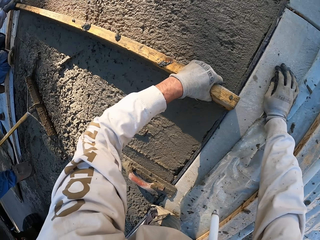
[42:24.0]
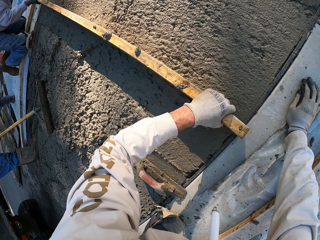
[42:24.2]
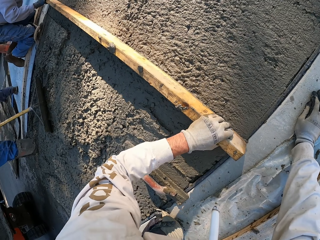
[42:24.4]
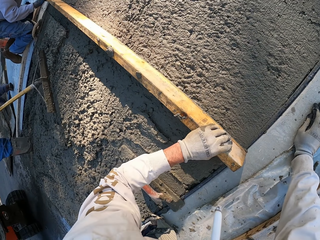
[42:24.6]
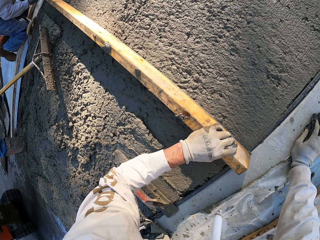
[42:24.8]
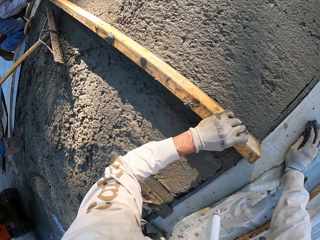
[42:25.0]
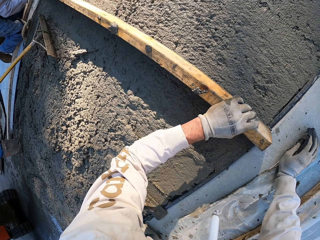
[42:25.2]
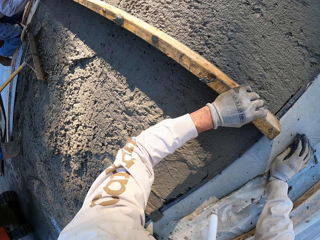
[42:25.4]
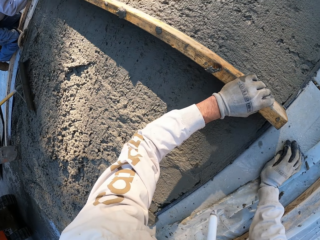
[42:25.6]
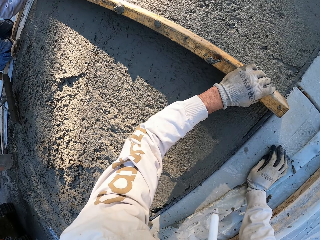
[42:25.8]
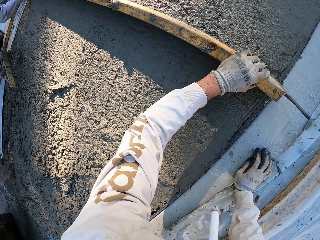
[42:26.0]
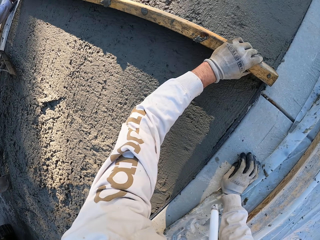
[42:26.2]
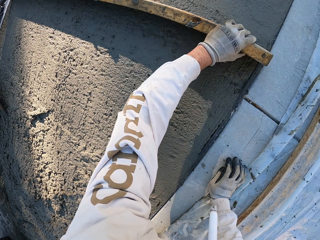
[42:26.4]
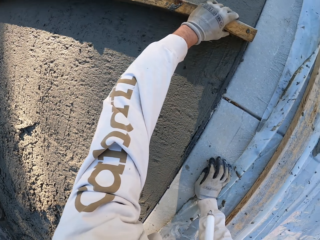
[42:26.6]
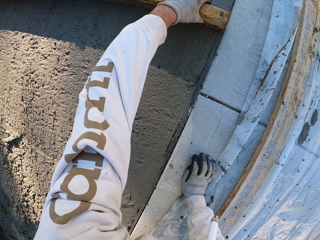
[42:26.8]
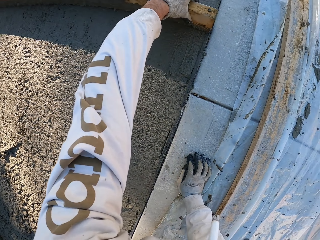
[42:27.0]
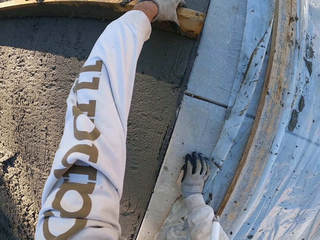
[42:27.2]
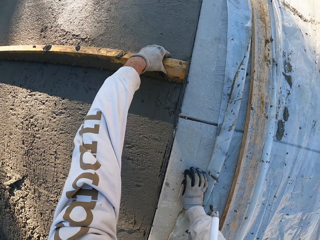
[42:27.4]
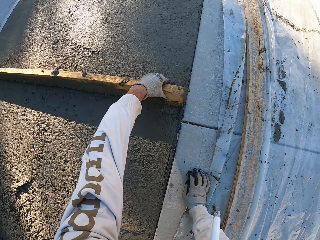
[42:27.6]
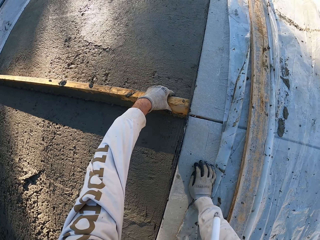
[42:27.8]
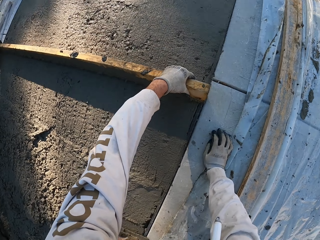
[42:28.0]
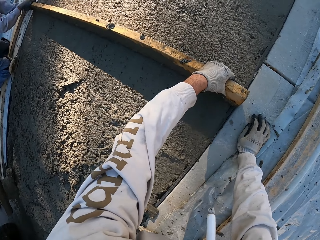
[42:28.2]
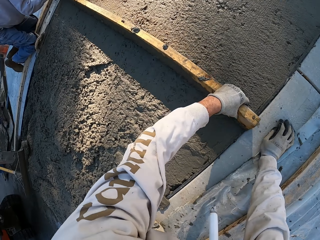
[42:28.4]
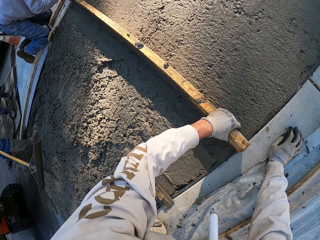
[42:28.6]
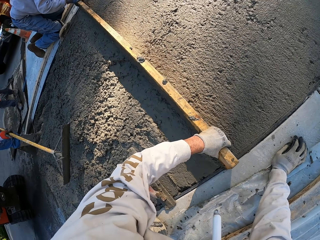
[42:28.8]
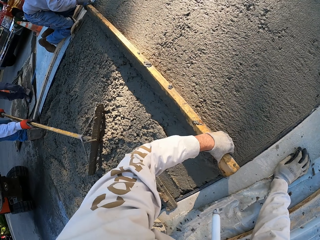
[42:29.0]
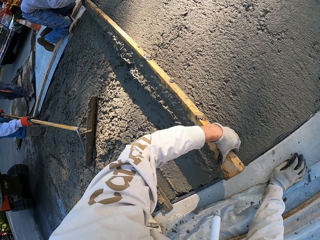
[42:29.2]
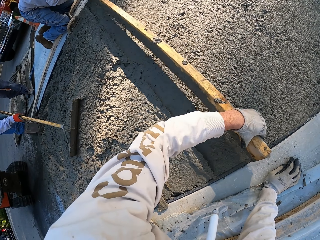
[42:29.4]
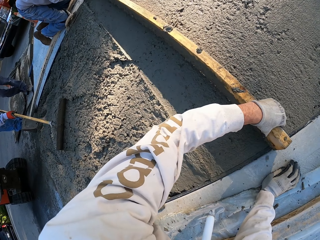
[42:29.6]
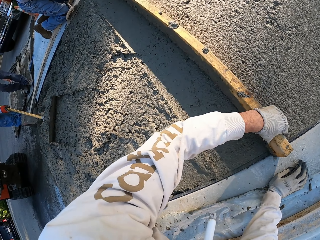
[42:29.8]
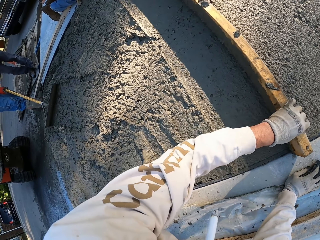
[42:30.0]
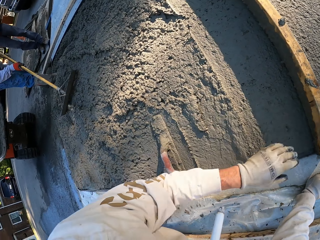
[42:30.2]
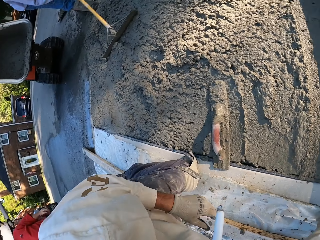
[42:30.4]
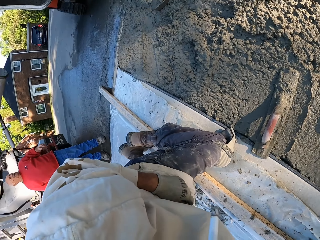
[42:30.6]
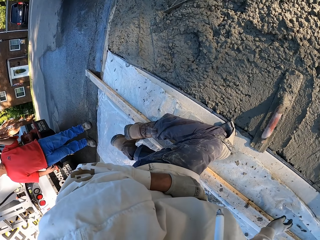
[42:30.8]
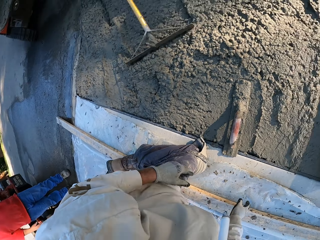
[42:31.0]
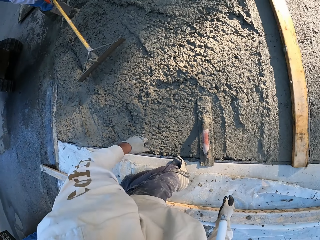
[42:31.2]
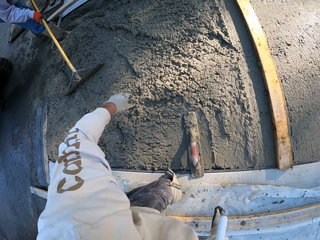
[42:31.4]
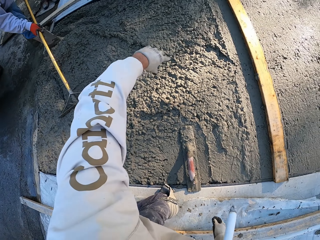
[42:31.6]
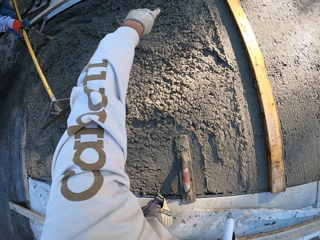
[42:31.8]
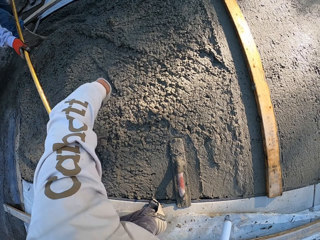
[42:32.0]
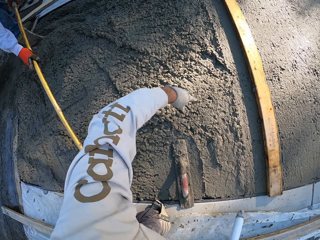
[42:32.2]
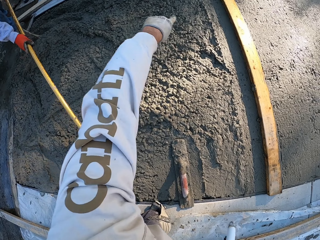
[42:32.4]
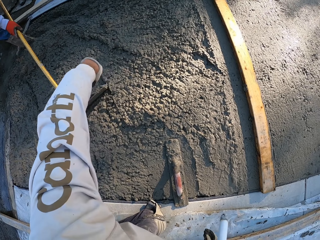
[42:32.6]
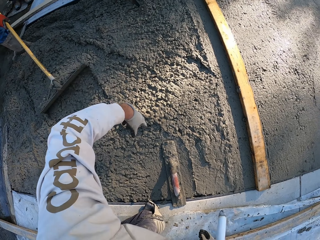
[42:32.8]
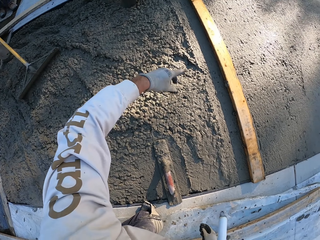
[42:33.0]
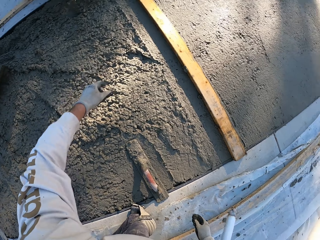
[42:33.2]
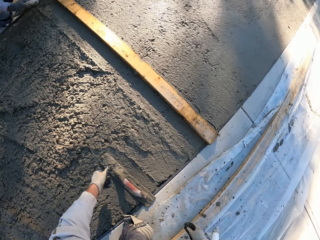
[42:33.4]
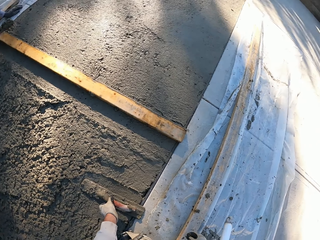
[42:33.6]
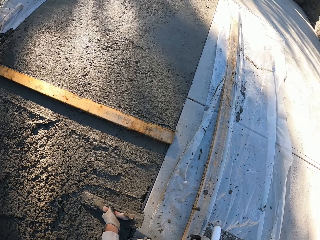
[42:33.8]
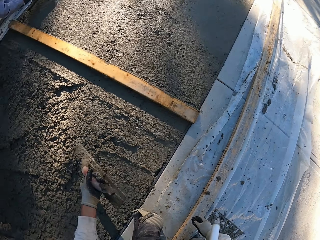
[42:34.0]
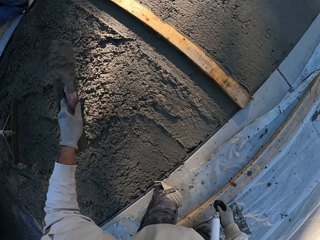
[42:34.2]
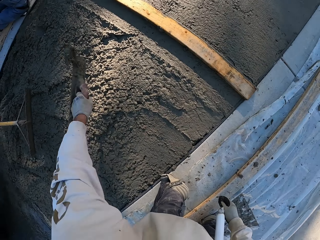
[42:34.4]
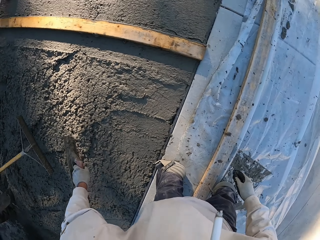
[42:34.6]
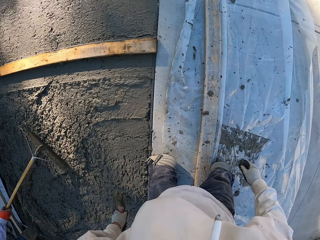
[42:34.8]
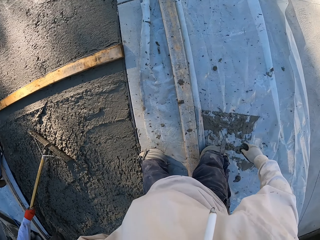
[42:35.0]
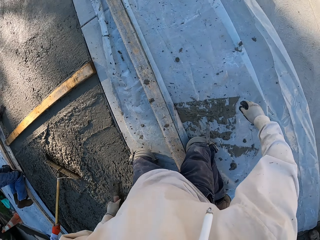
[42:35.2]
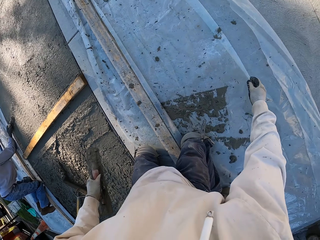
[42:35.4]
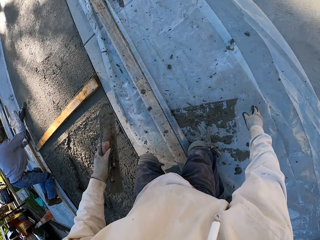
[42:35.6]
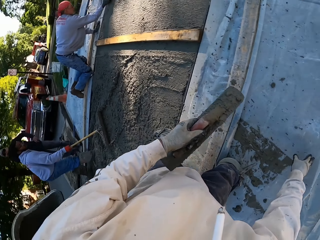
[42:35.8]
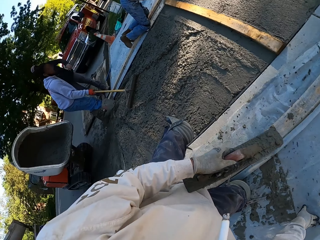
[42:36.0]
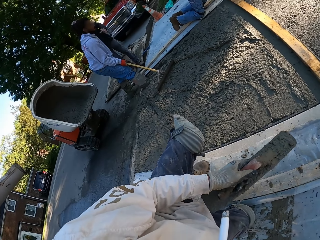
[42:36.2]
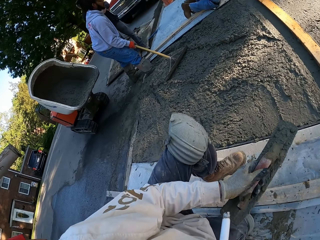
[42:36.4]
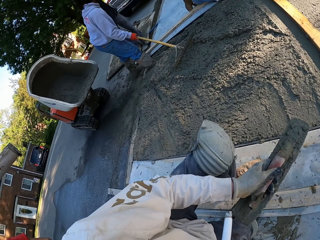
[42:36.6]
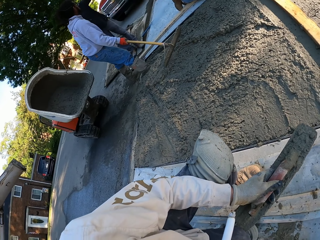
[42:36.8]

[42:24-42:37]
The camera wearer puts the wood down. They speak with gestures. They pick the concrete float and shake the concrete float.

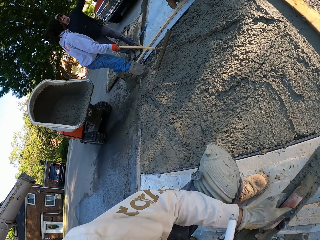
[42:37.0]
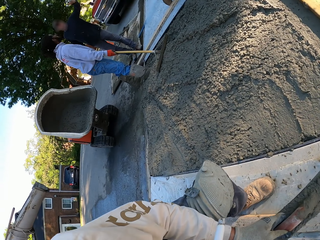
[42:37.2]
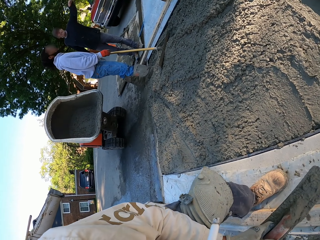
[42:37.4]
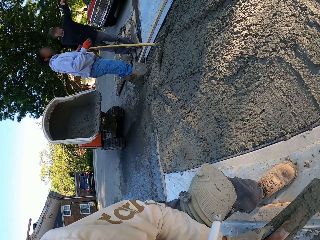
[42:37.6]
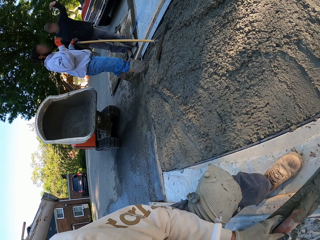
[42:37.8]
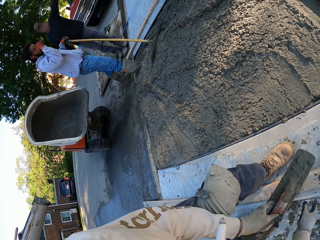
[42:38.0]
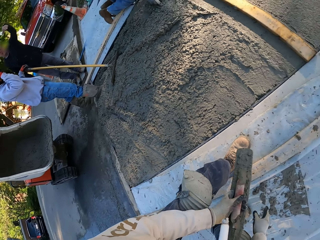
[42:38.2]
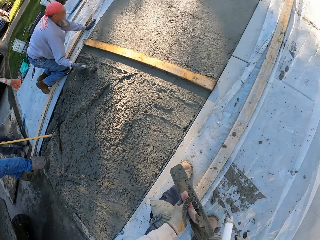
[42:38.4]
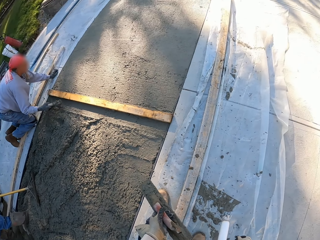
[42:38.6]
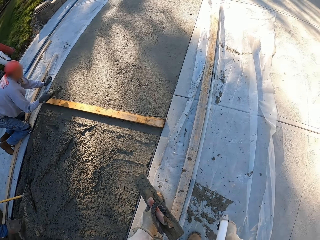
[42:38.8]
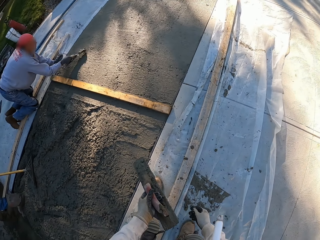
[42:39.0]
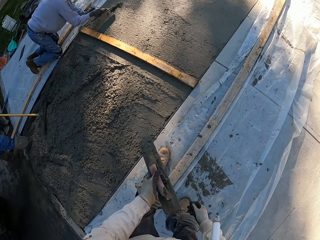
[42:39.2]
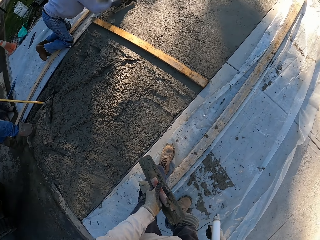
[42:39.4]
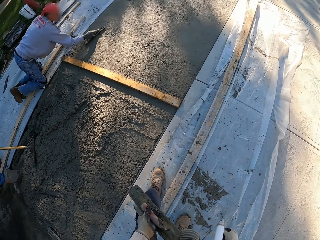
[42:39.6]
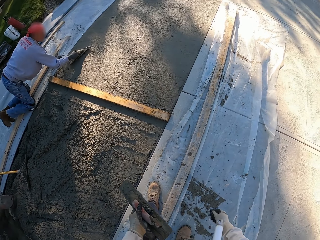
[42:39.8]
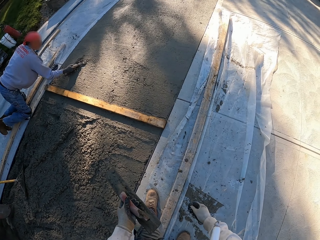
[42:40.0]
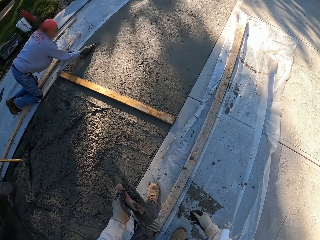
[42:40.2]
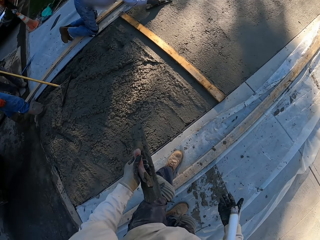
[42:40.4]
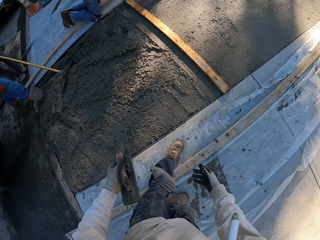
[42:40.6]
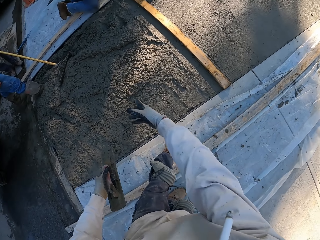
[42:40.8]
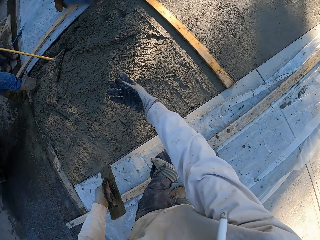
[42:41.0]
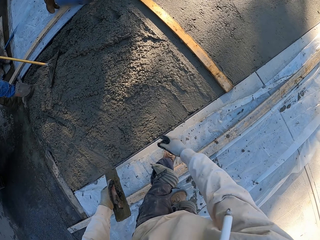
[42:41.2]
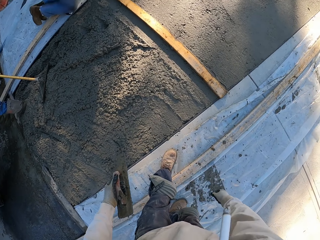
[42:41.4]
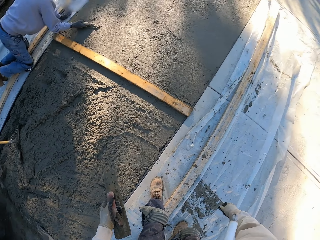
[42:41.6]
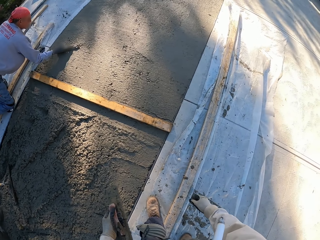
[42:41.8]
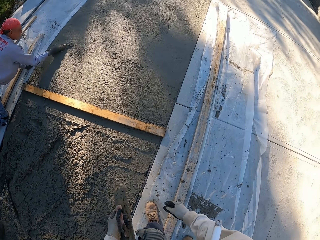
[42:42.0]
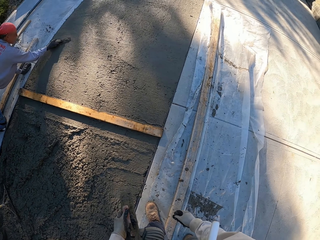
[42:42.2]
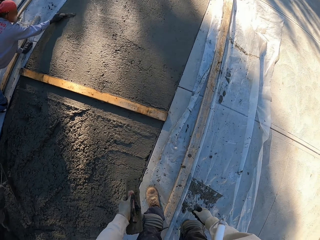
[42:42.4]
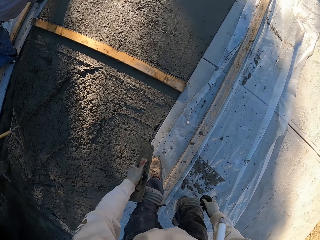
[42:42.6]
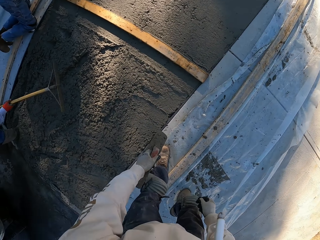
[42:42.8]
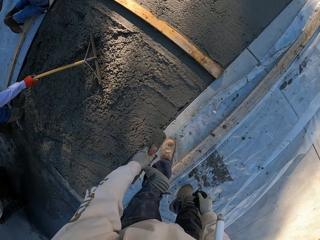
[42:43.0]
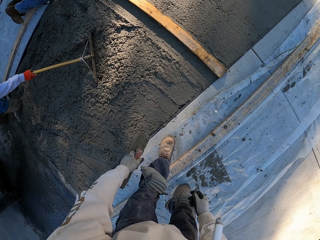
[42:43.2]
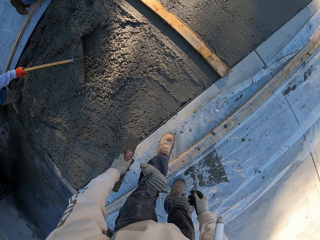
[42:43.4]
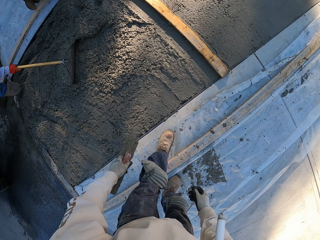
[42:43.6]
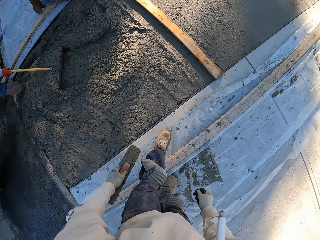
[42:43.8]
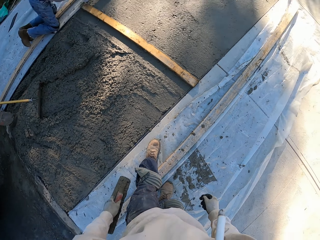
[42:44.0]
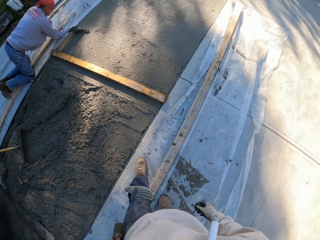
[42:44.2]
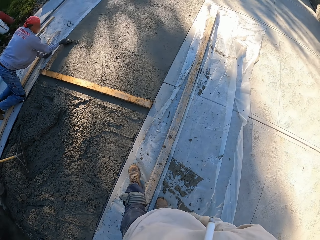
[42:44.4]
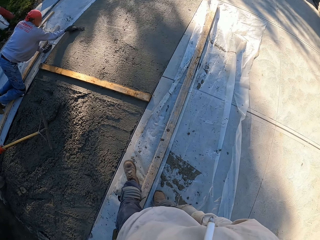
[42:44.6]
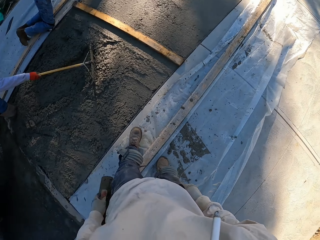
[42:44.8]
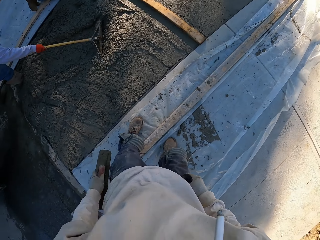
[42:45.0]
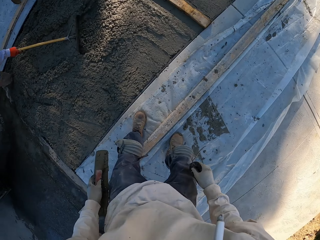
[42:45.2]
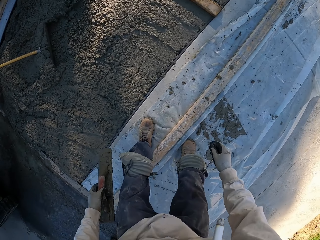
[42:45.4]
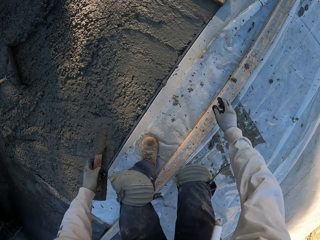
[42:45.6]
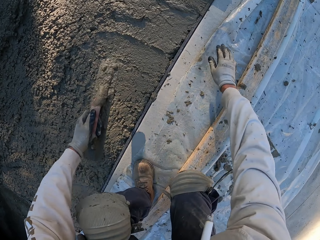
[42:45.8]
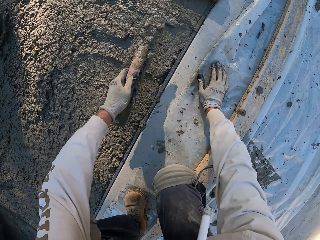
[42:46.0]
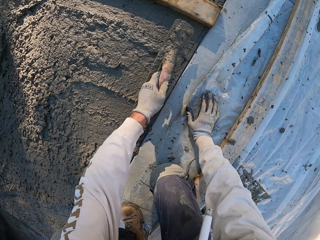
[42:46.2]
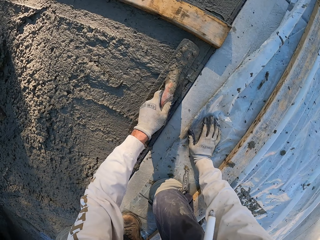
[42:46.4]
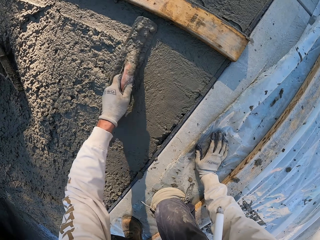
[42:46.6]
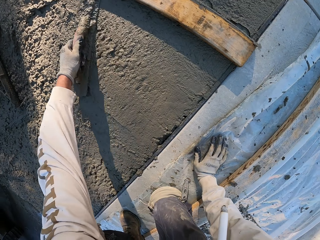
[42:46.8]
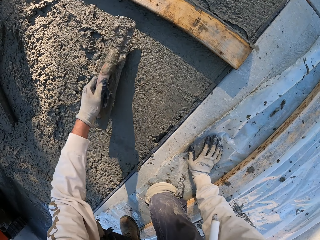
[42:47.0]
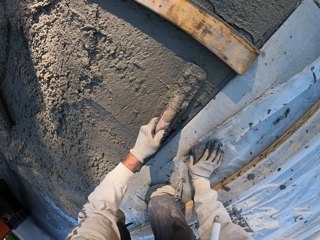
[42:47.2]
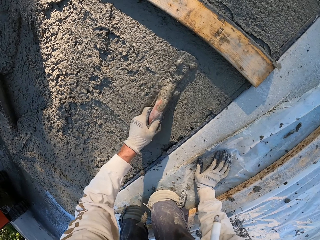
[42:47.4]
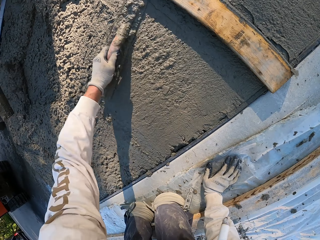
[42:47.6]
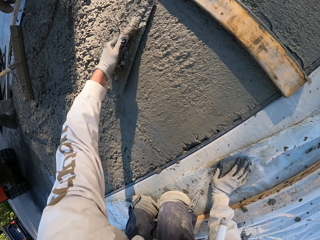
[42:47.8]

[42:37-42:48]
The camera wearer stands. They speak with gestures. They kneel. They pick up the float tool. They plaster with the concrete float.
